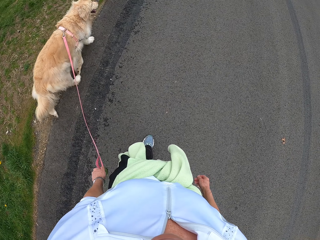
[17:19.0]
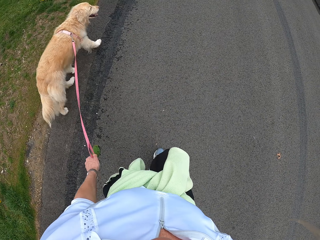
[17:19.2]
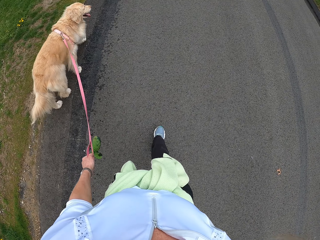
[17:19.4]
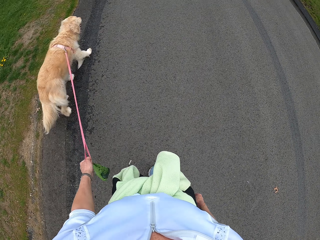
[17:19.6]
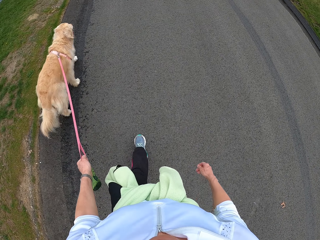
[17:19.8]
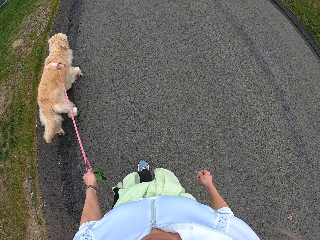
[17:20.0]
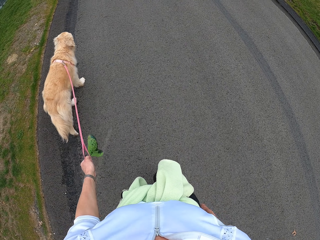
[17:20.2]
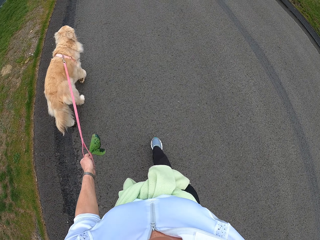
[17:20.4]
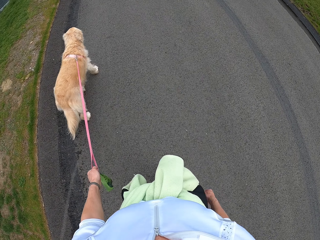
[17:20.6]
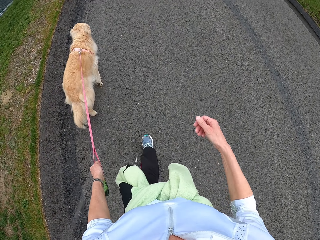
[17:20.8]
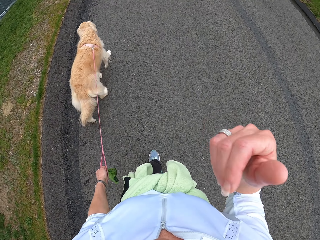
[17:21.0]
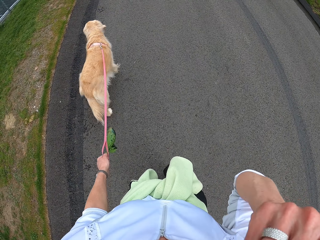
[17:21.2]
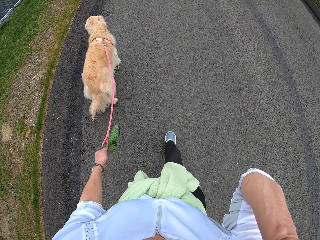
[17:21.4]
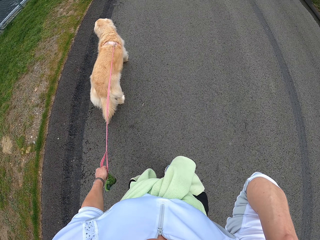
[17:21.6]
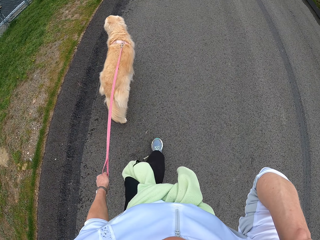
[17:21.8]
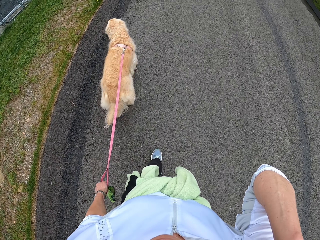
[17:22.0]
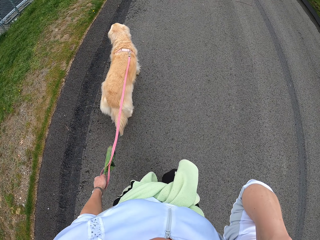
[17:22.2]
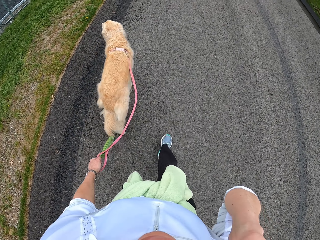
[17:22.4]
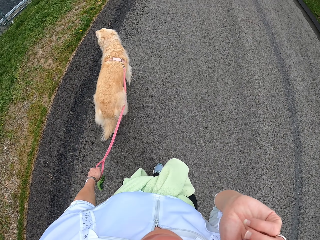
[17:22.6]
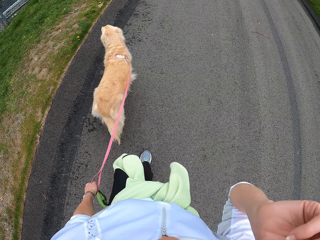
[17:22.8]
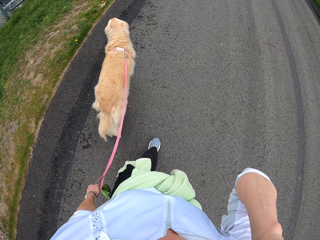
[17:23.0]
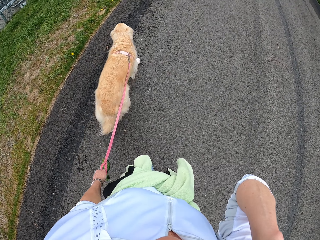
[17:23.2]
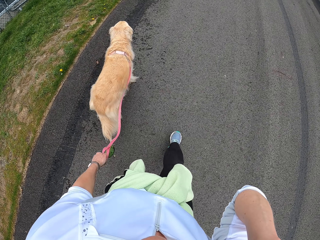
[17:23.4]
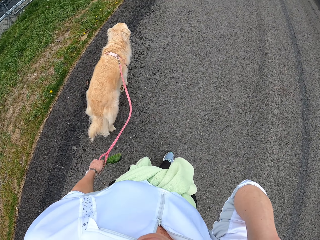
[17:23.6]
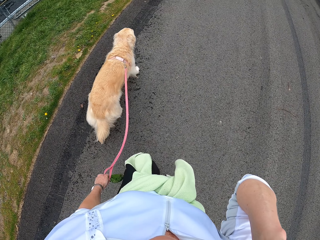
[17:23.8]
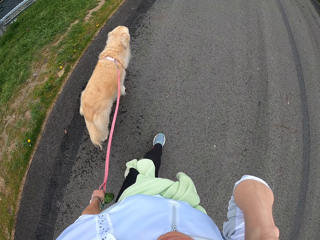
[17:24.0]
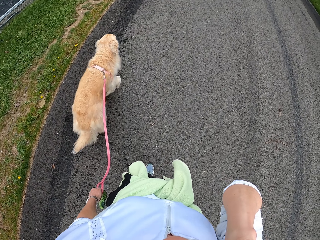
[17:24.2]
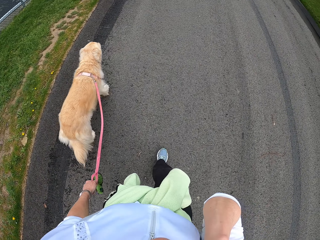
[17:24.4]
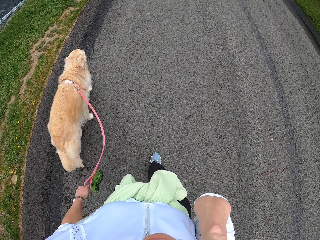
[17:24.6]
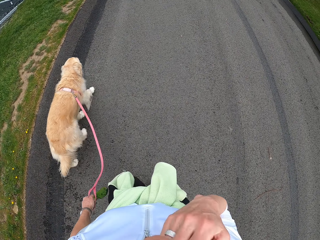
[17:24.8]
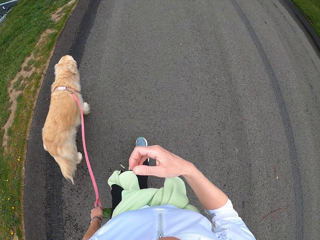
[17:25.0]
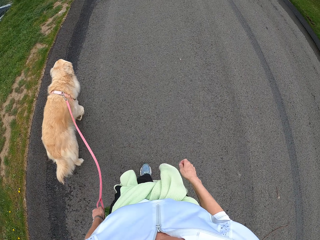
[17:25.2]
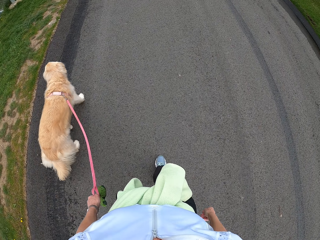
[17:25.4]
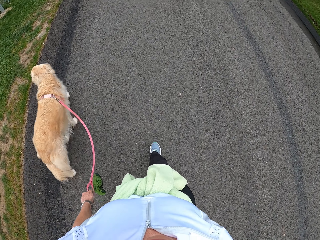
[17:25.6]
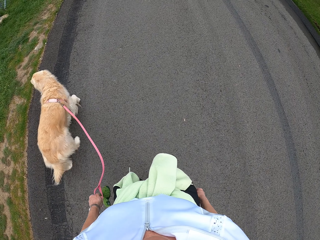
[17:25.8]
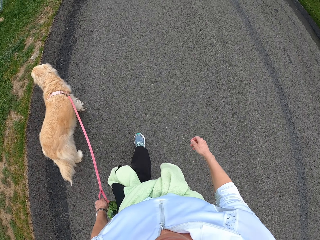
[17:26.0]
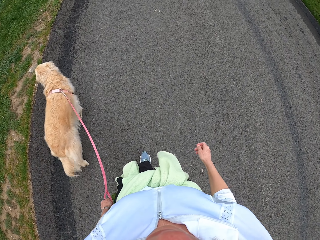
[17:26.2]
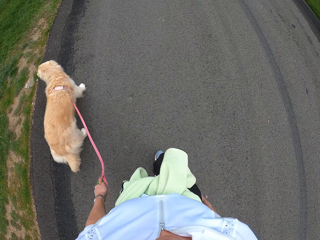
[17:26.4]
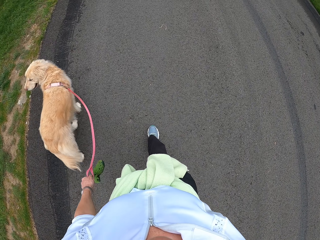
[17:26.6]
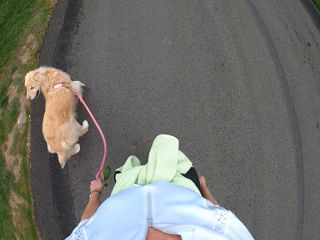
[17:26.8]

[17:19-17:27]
The camera wearer scratches the face.

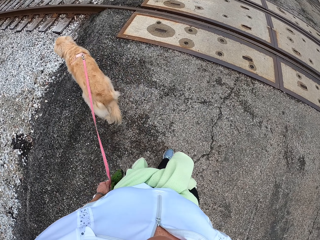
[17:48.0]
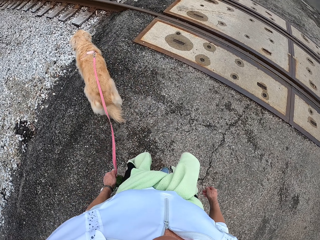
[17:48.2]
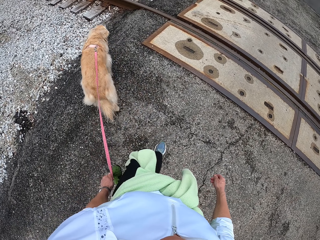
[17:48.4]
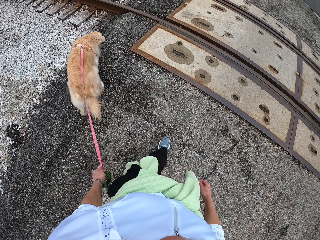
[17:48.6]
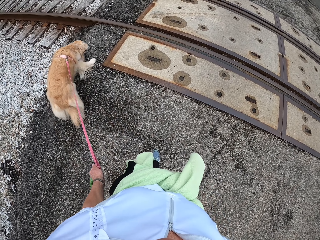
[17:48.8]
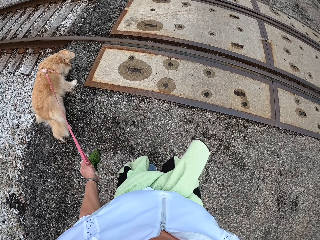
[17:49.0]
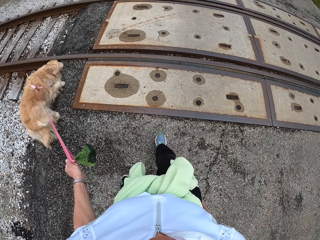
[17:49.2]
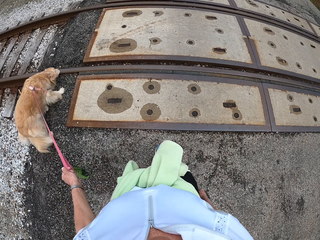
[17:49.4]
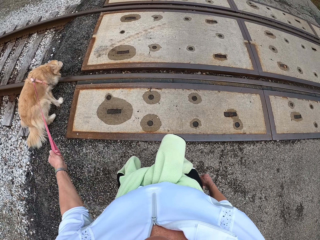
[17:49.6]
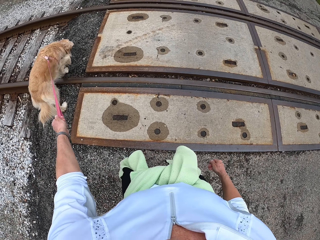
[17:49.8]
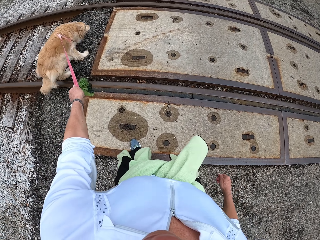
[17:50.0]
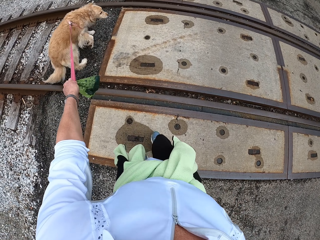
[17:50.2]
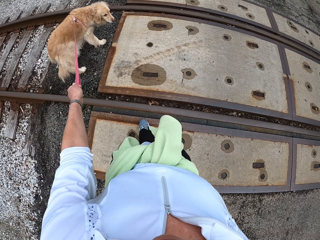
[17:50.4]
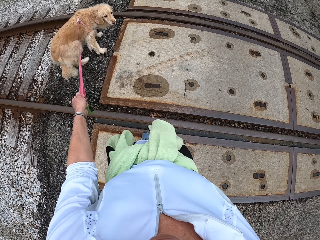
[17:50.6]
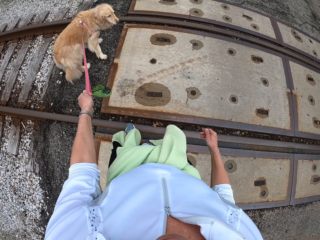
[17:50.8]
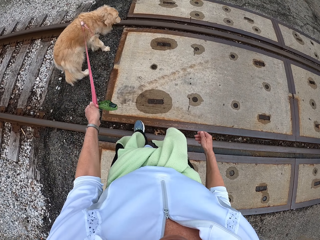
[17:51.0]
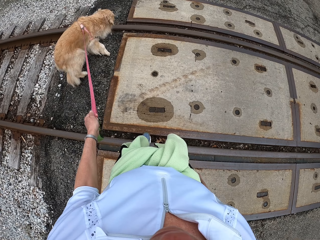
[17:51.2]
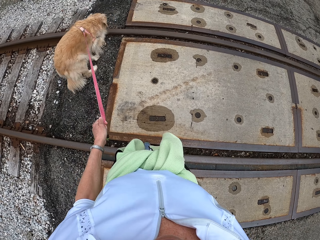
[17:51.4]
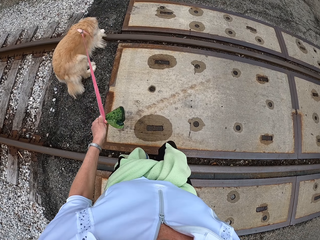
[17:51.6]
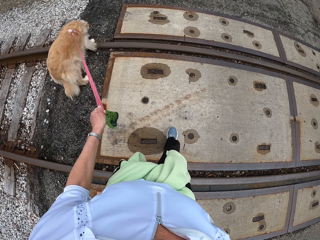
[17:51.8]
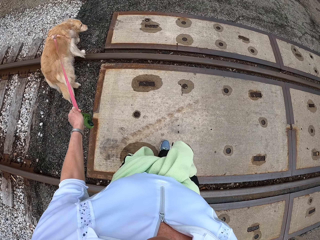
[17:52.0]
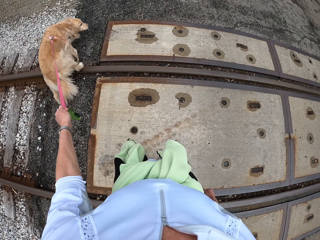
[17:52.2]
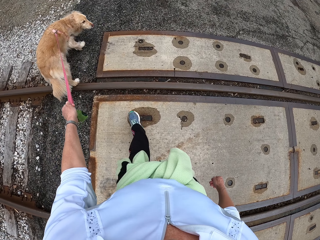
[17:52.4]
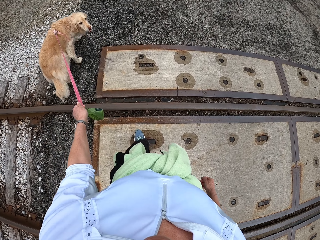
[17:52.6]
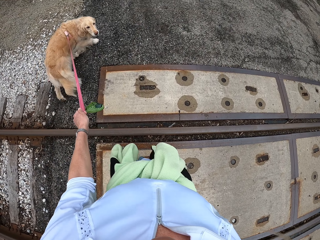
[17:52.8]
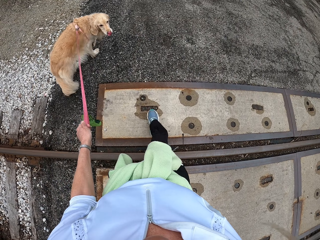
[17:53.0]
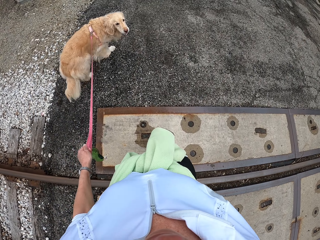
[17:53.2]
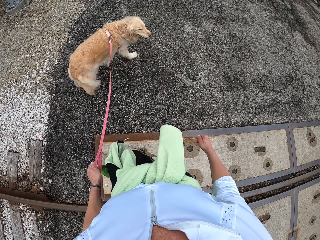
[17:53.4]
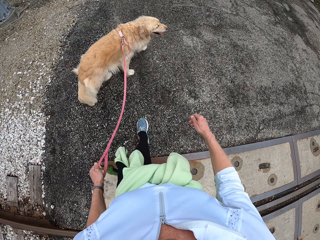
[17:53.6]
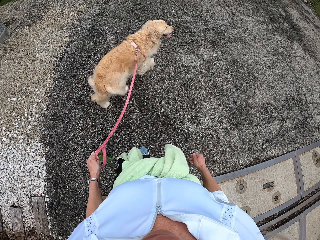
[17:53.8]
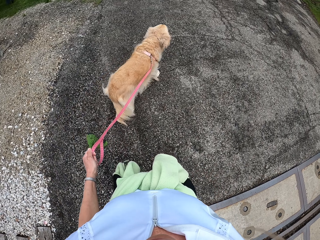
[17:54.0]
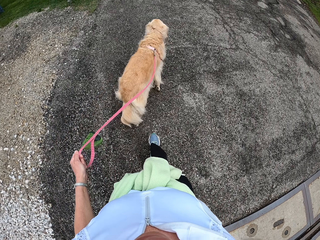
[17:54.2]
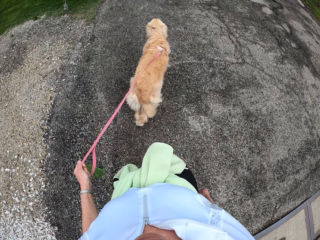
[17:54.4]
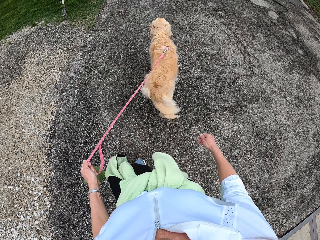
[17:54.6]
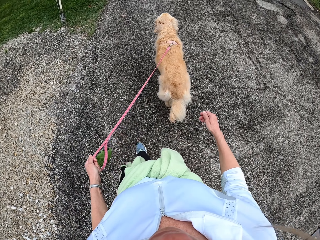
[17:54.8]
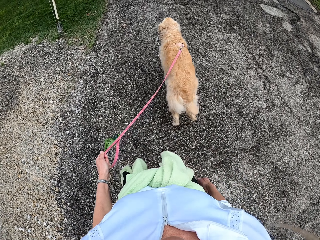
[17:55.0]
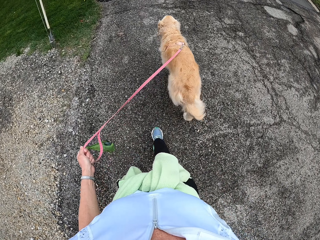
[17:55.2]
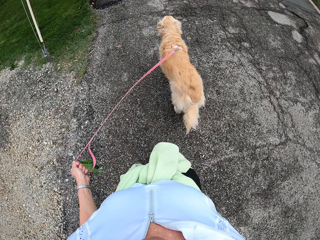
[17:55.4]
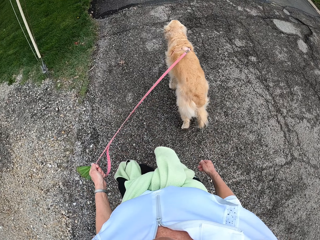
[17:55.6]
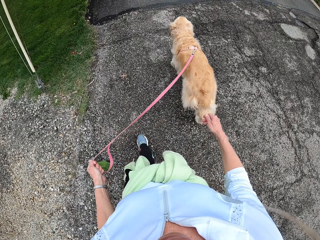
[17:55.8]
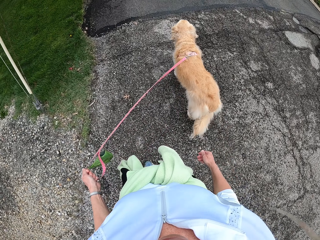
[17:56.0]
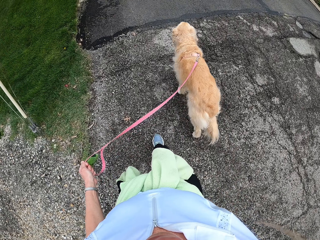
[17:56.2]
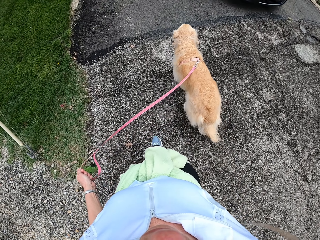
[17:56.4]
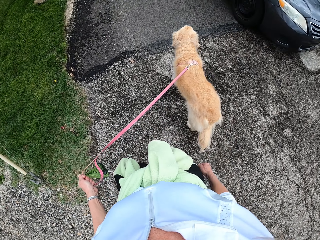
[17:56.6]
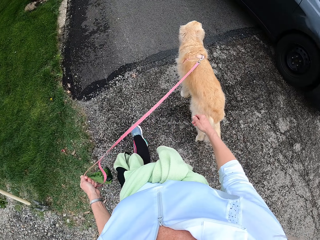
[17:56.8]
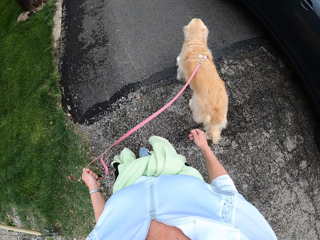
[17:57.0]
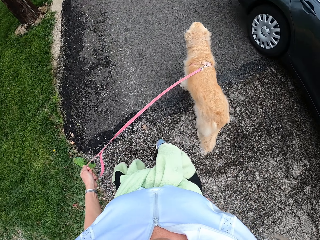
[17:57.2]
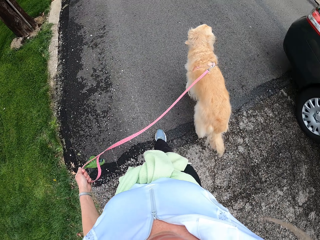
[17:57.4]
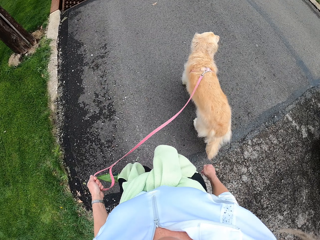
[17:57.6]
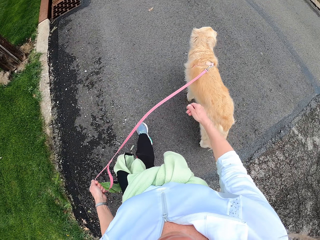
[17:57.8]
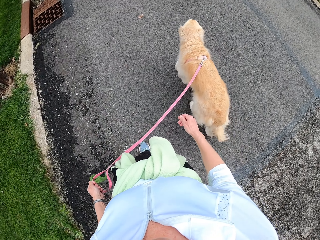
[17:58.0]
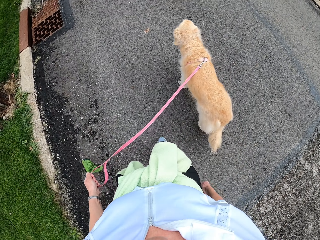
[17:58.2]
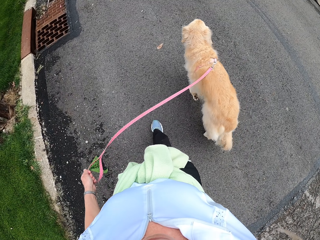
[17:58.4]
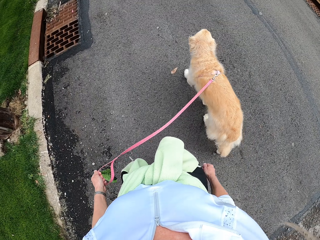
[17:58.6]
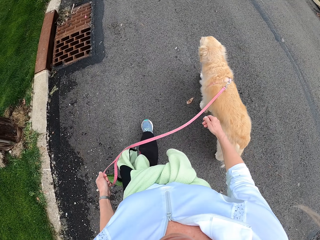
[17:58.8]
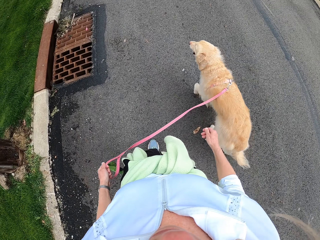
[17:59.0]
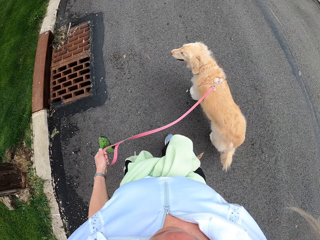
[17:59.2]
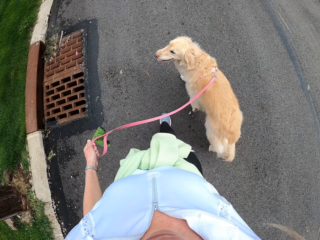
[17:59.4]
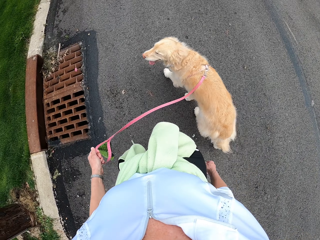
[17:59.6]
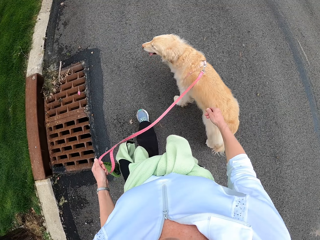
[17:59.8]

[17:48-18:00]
The camera wearer pulls the dog. They cross the train rails and walk the dog on the road.

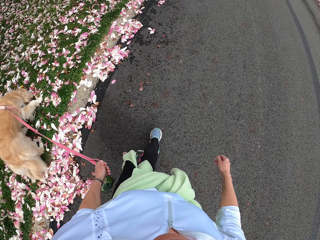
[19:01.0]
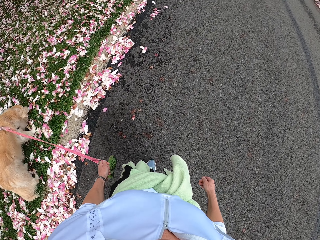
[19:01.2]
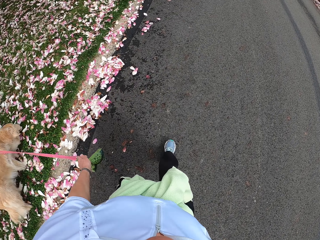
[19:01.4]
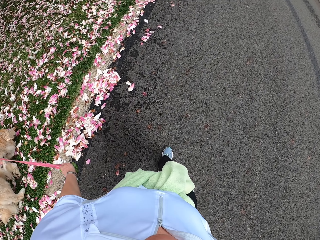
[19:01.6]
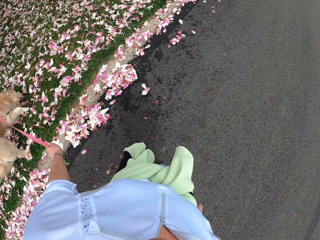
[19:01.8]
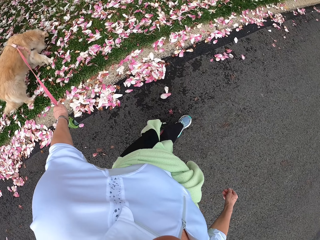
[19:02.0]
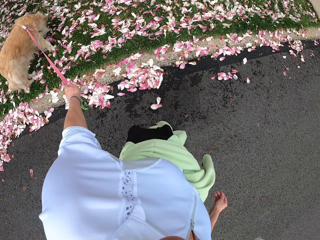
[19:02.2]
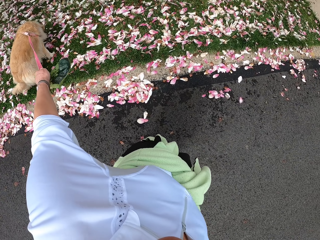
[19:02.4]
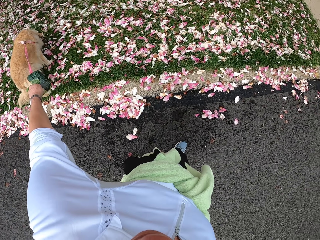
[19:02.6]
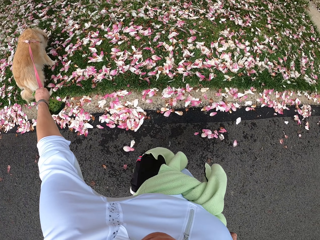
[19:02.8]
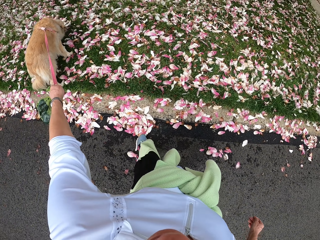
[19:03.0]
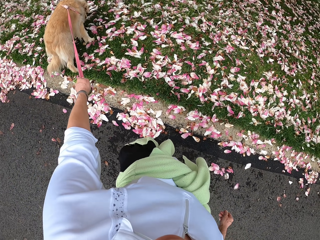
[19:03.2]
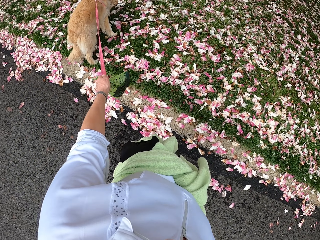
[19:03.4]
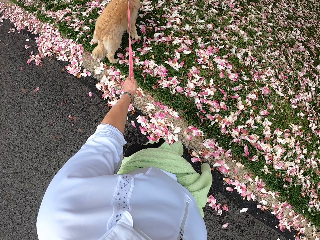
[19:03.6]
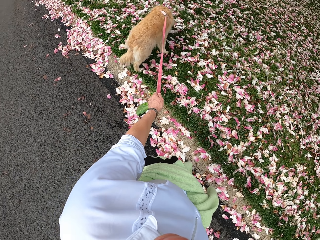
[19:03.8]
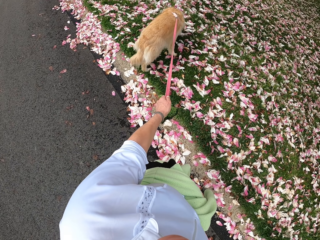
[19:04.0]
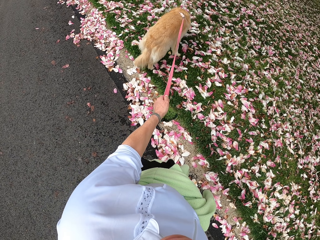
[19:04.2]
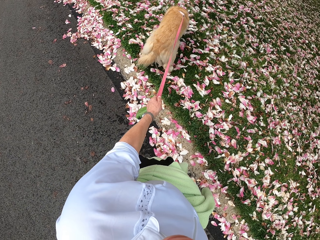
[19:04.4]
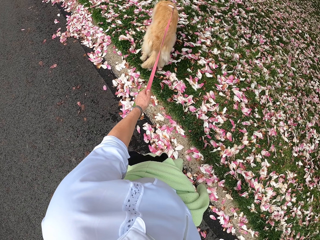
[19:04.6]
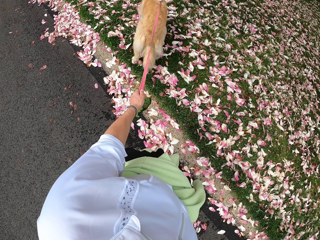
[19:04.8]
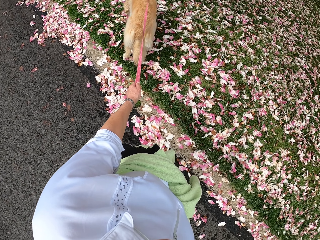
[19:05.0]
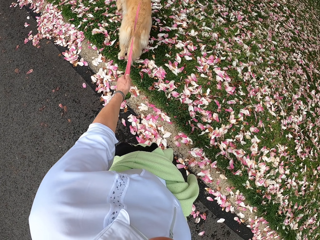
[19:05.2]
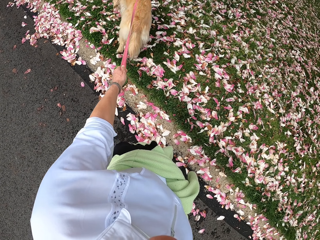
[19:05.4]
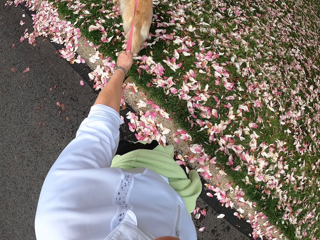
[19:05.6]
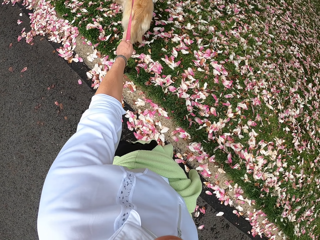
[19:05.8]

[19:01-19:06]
The camera wearer stops along the road.
